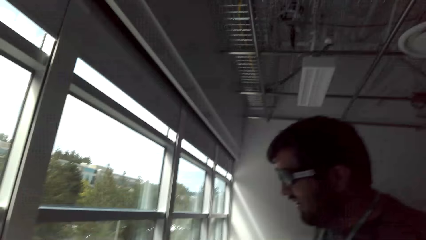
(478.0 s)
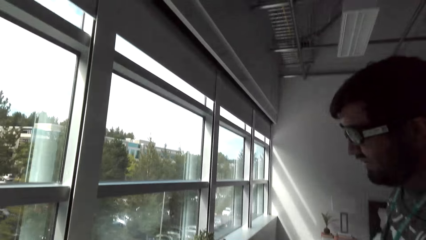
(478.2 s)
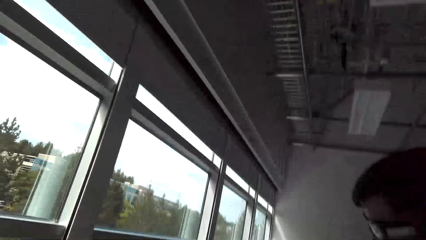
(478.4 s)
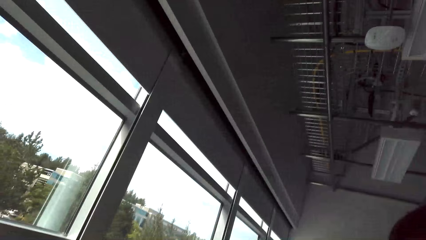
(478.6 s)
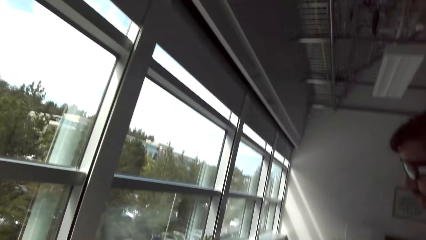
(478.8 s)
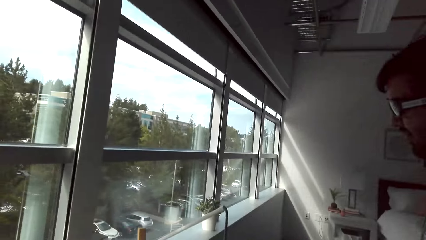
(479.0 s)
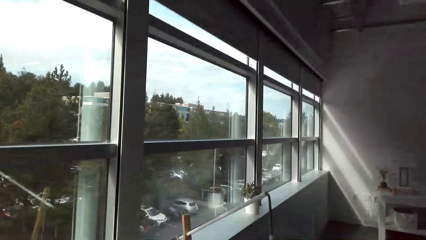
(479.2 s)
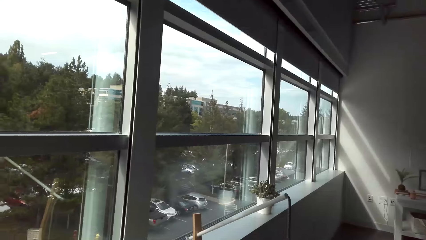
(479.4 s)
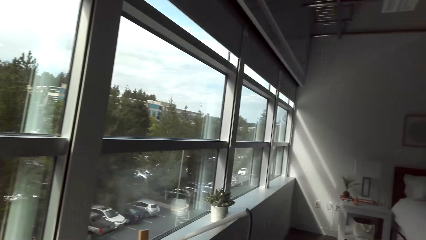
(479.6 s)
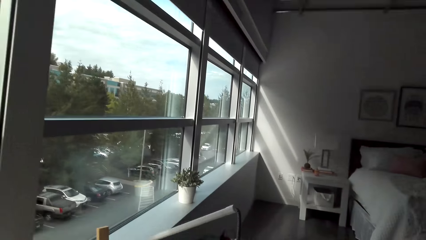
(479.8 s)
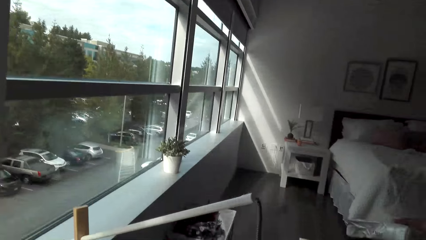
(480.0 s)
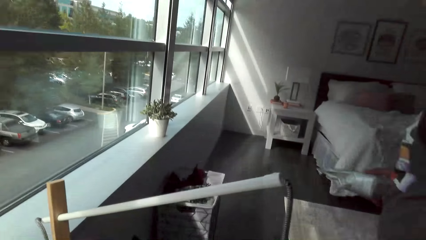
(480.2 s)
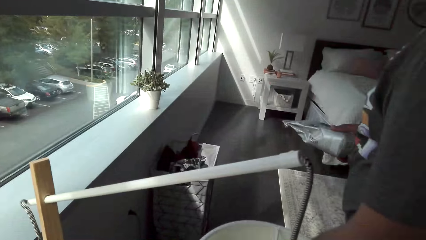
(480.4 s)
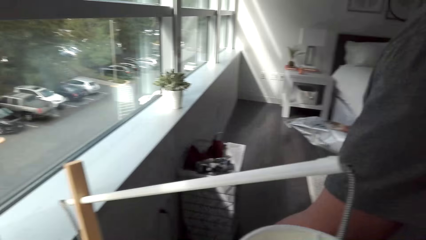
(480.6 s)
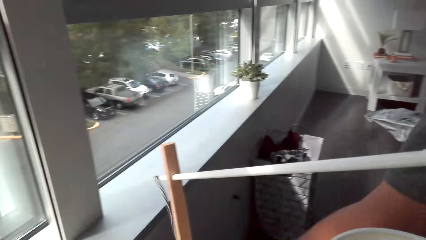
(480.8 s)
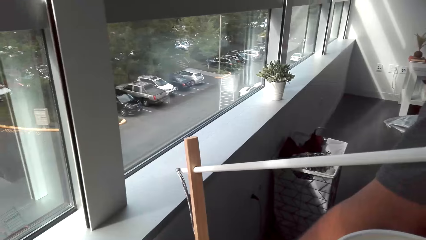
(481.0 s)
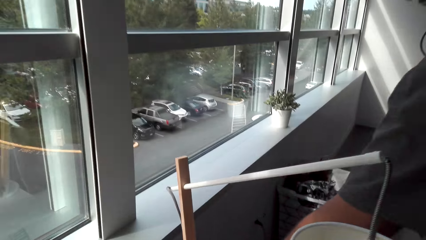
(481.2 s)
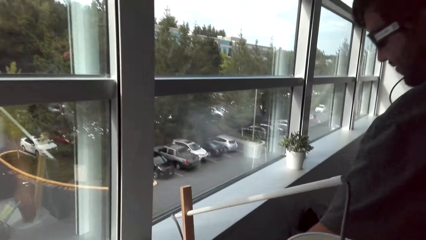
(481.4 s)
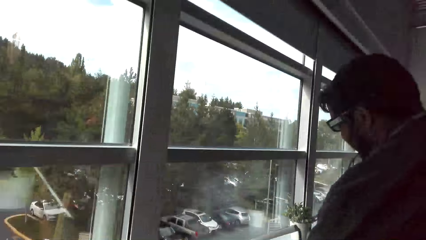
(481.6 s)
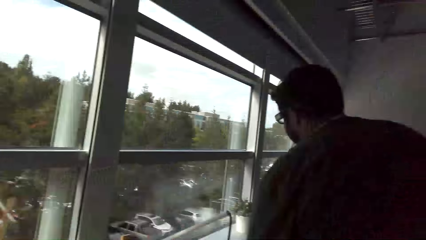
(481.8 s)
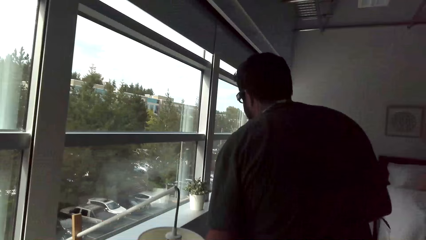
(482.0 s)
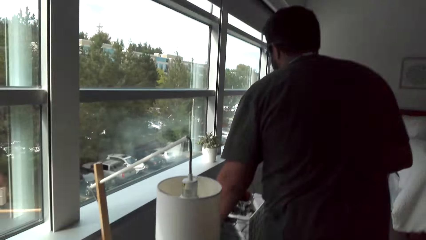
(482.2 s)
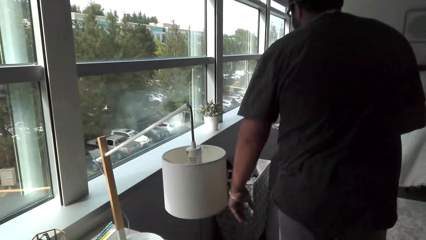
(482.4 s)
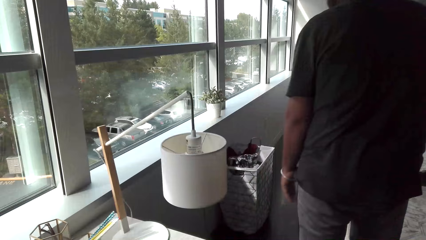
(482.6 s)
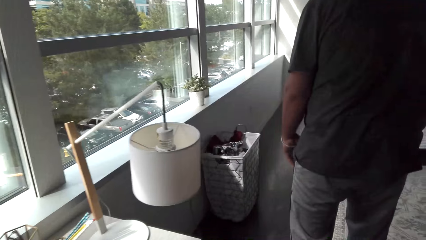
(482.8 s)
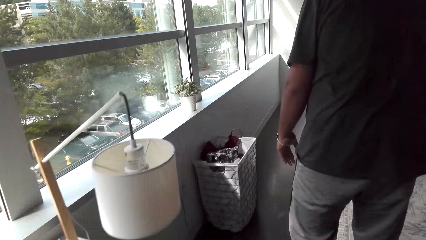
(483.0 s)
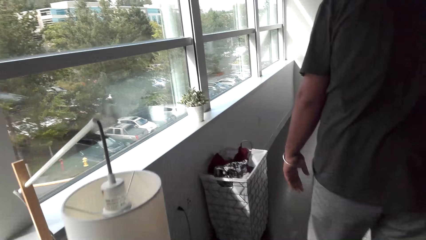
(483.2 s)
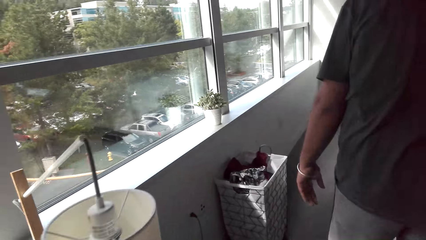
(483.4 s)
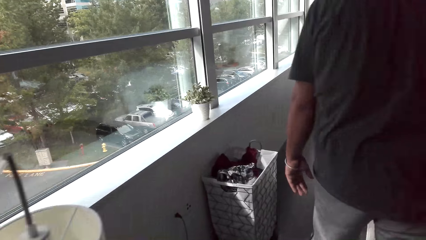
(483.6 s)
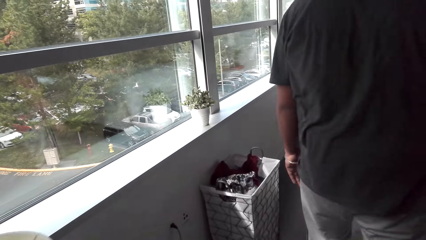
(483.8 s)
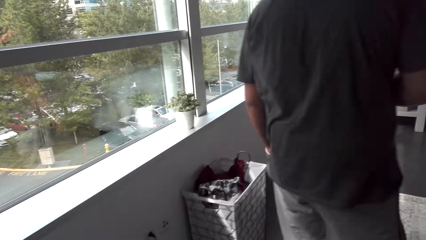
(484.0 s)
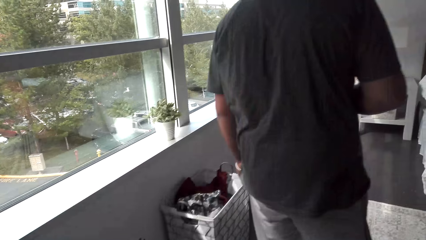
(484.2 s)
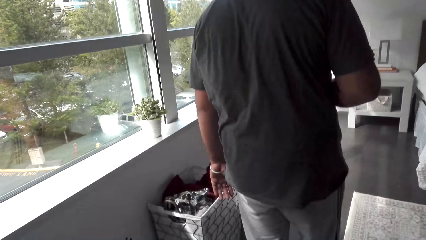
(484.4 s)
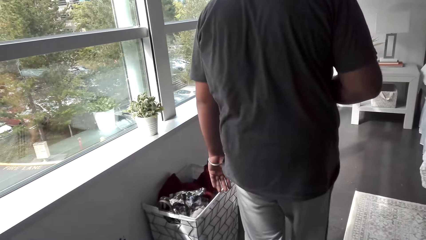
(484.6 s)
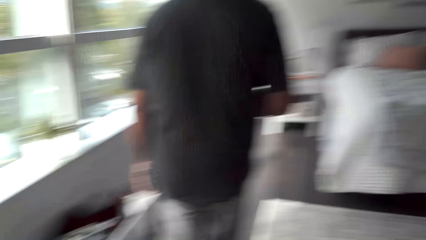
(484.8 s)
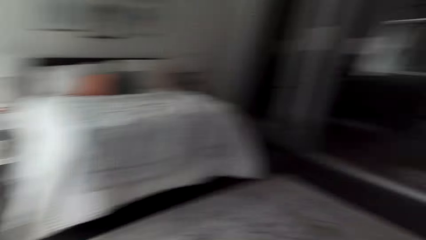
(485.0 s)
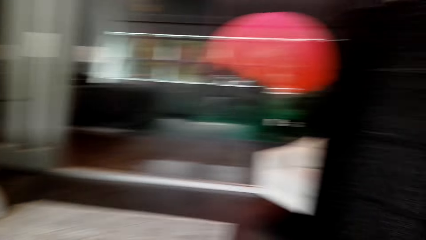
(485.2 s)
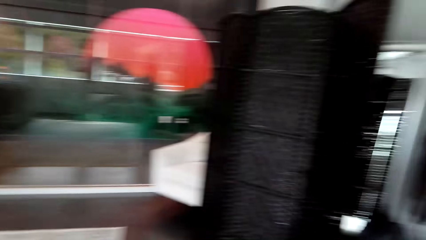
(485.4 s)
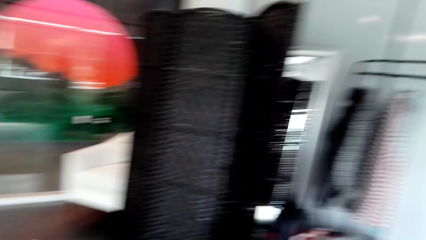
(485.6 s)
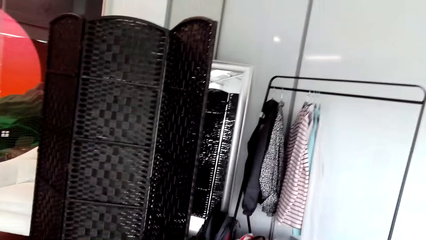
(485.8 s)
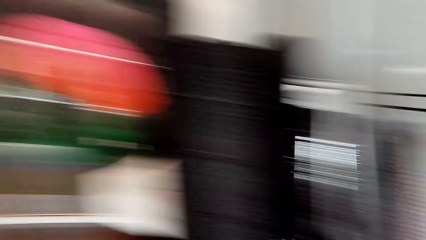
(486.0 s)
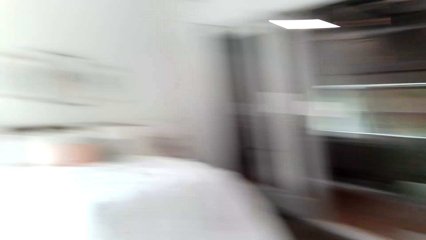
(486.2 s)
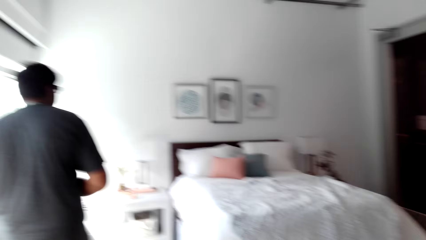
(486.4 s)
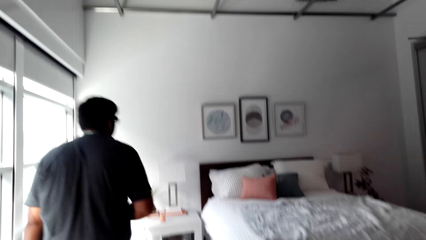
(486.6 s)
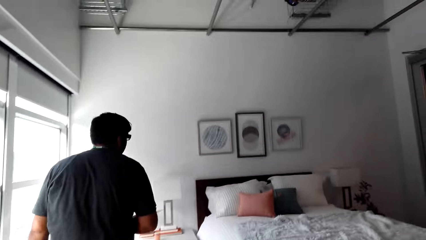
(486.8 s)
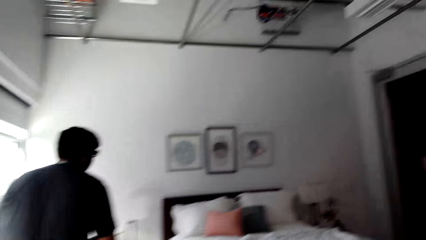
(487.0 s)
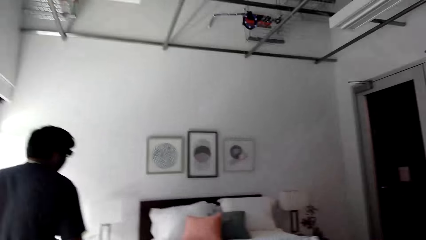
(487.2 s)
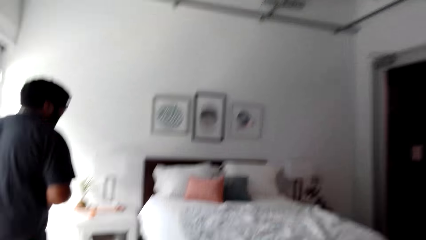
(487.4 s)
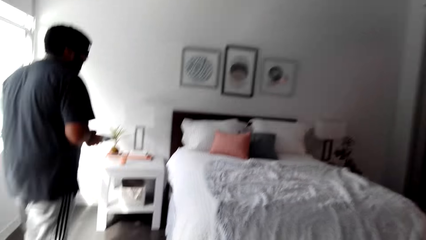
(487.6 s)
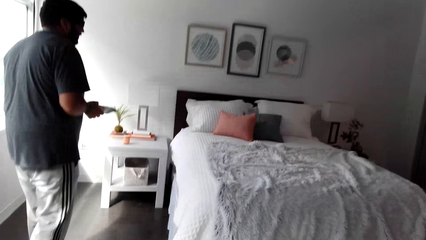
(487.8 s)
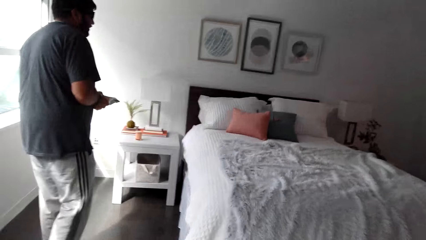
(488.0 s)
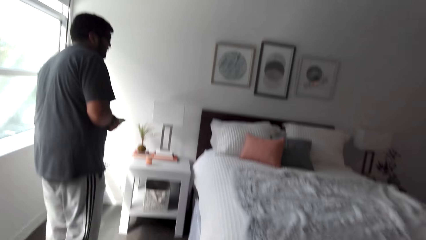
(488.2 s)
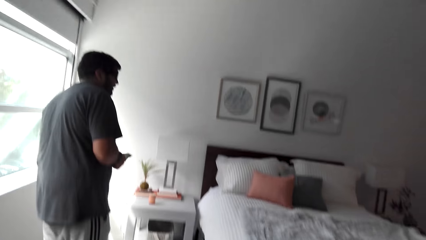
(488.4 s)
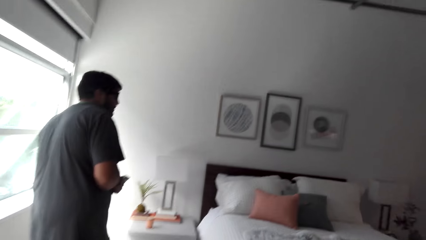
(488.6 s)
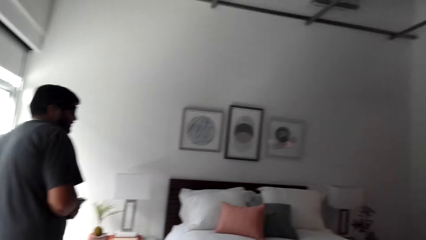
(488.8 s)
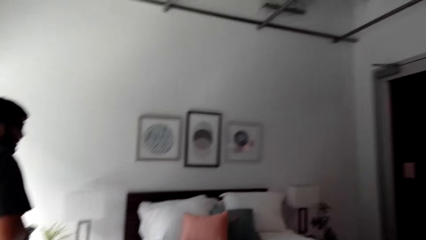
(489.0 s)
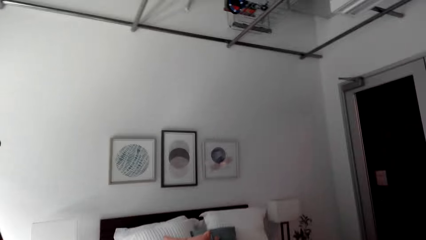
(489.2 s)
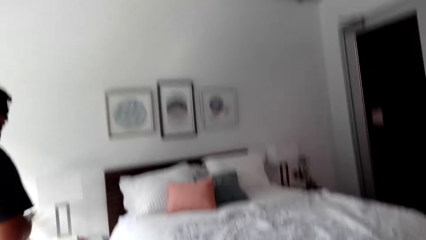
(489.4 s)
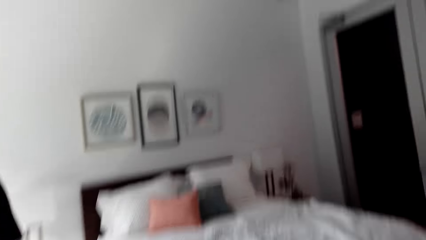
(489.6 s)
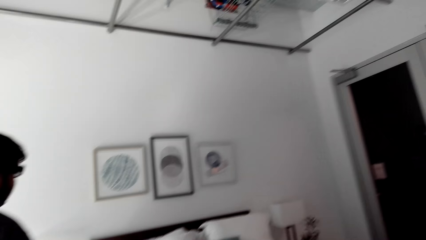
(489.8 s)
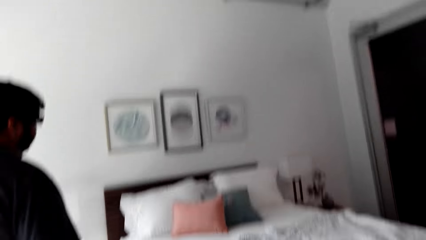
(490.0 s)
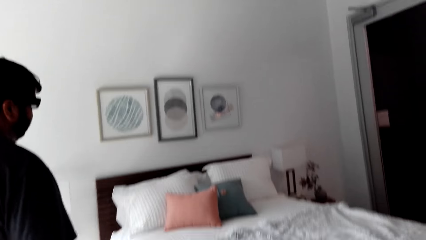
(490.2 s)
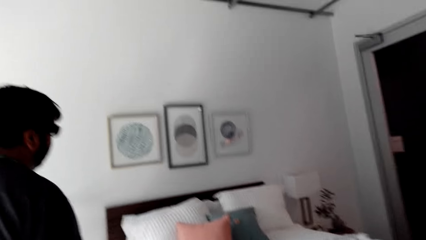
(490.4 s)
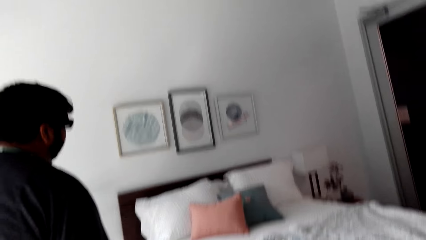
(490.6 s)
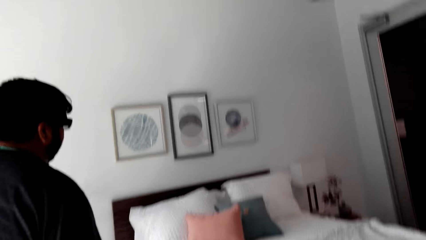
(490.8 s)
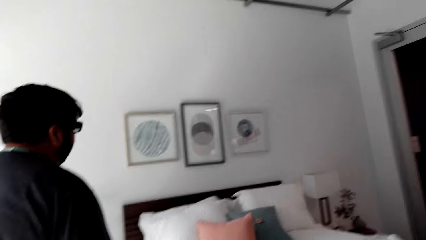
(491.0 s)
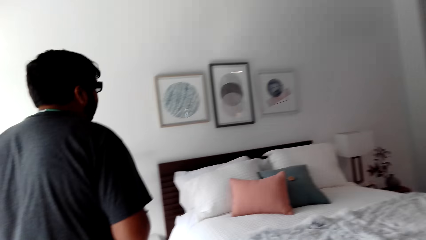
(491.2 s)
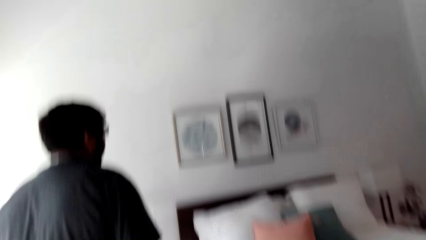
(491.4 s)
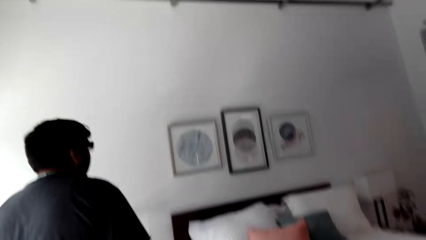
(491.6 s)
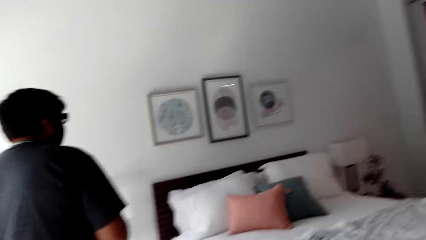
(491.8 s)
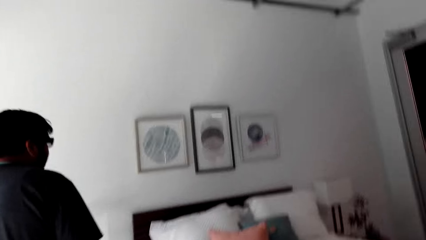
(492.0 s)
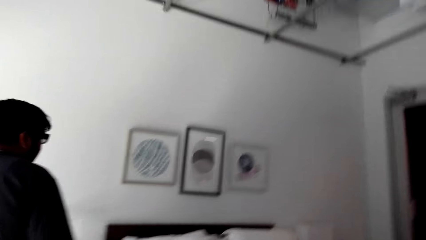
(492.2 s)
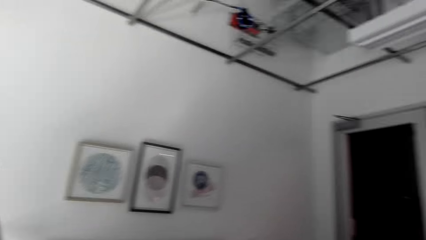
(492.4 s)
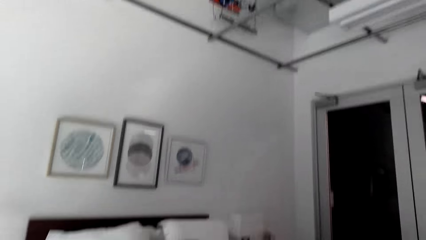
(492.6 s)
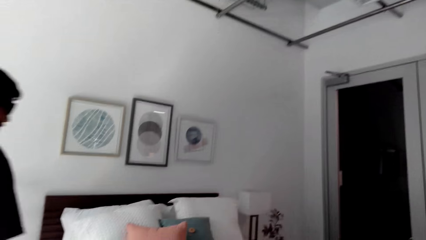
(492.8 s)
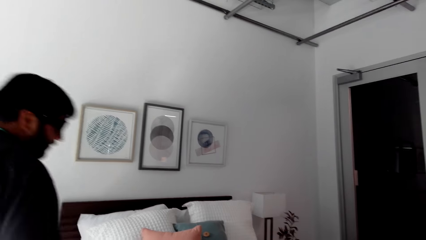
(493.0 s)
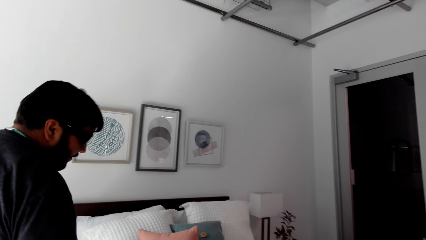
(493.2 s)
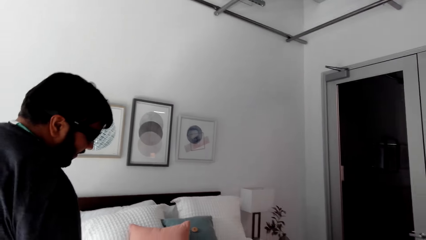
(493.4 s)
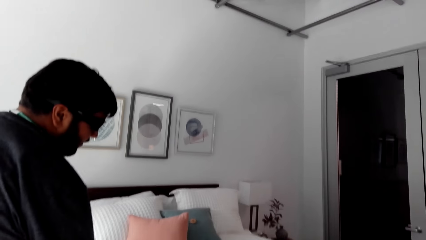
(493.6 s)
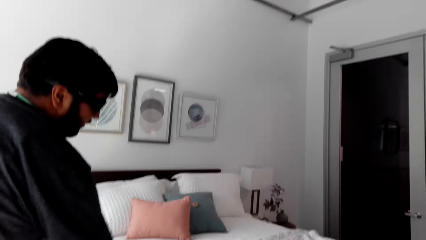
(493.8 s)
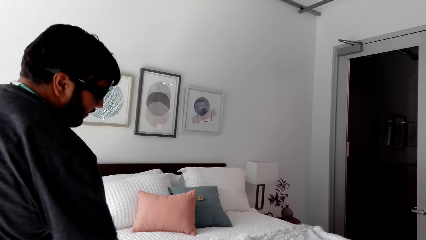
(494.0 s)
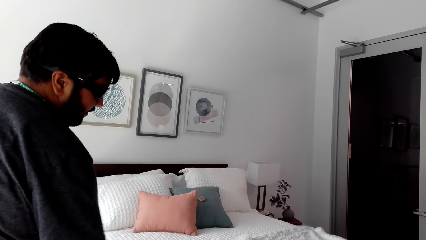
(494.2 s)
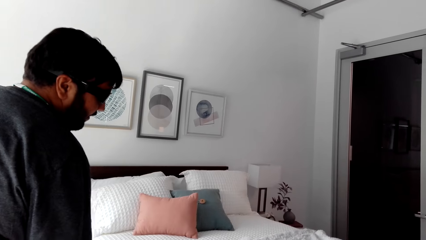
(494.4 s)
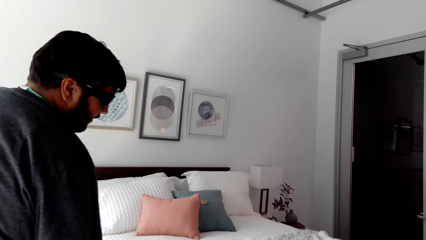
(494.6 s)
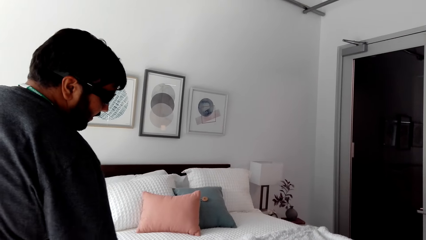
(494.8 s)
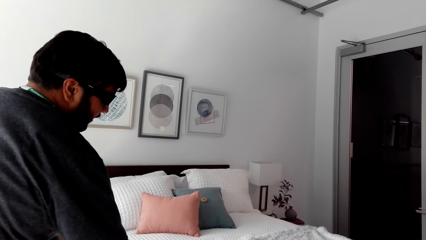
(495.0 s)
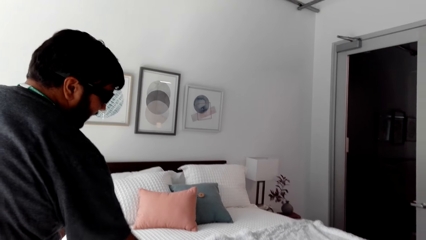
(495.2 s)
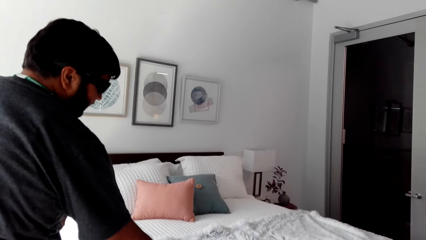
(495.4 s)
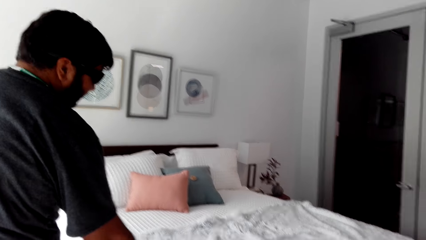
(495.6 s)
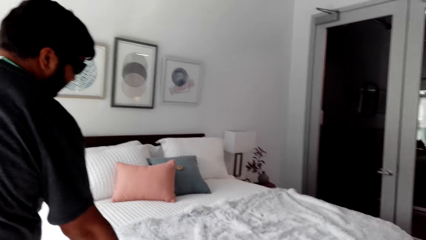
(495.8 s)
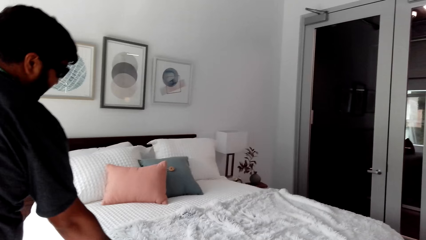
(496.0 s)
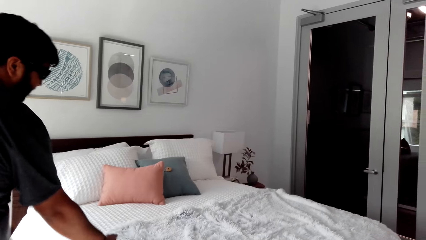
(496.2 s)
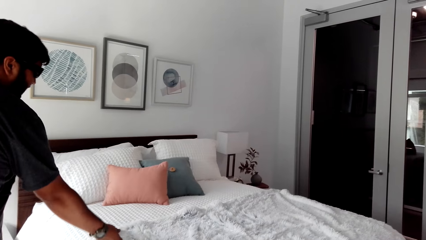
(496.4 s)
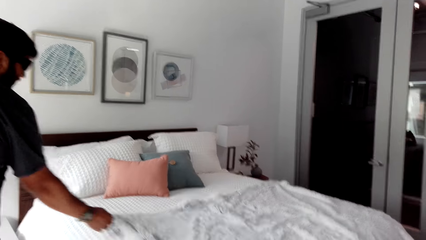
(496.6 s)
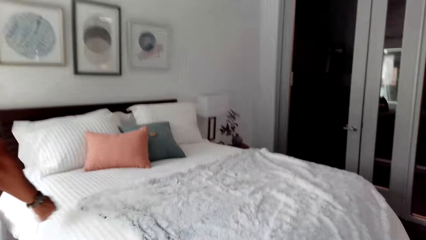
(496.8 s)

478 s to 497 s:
The camera wearer walks behind a man. The man walks in the room. The man moves his hand.
